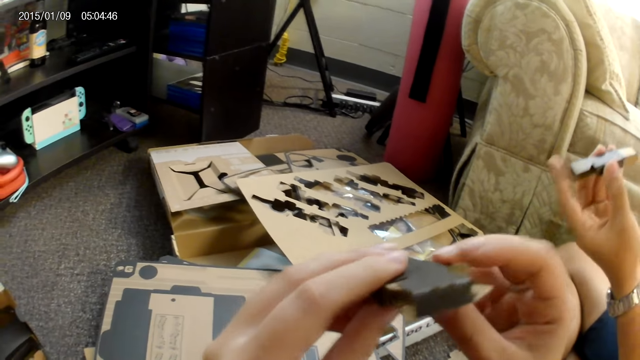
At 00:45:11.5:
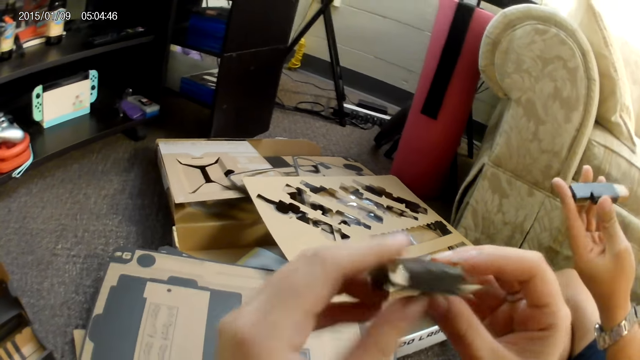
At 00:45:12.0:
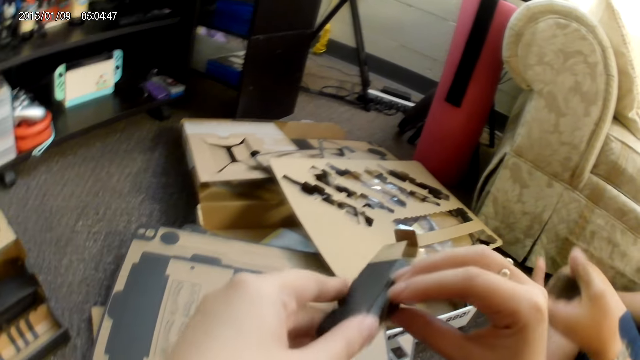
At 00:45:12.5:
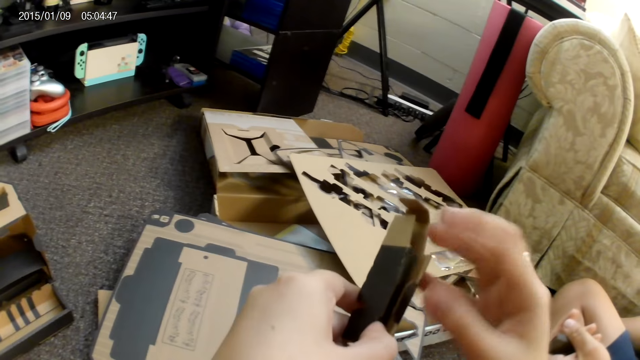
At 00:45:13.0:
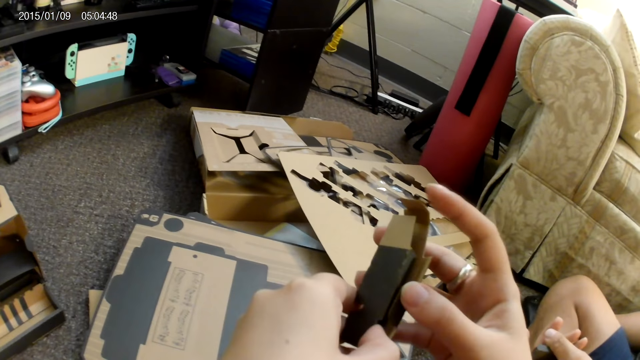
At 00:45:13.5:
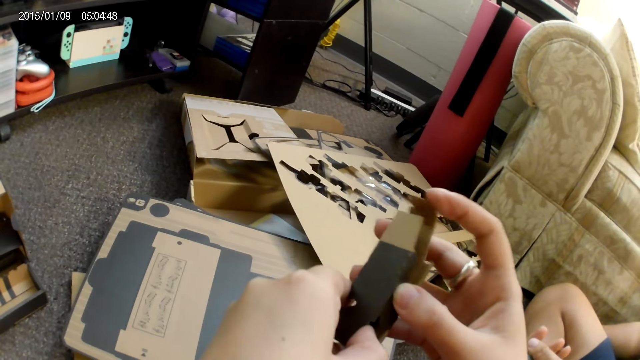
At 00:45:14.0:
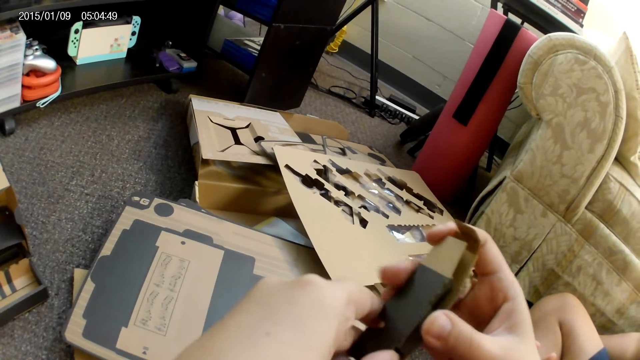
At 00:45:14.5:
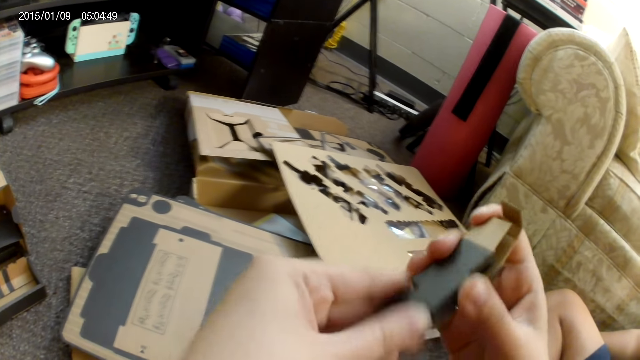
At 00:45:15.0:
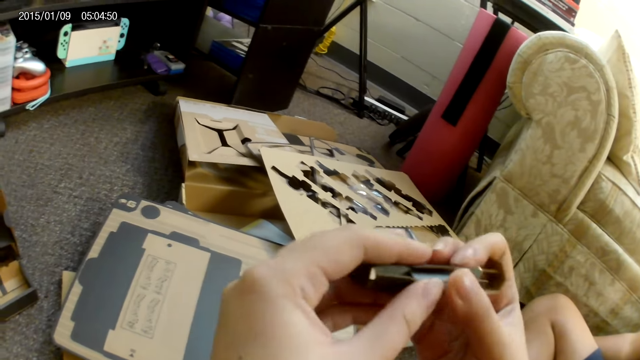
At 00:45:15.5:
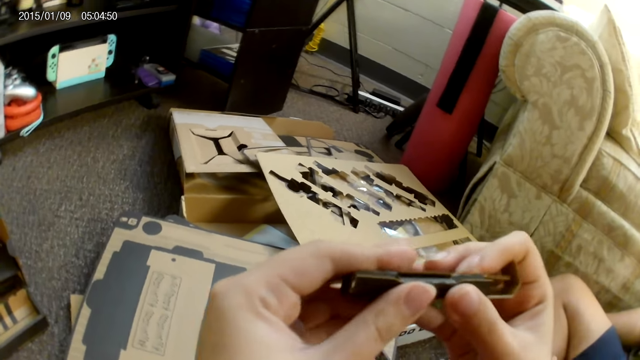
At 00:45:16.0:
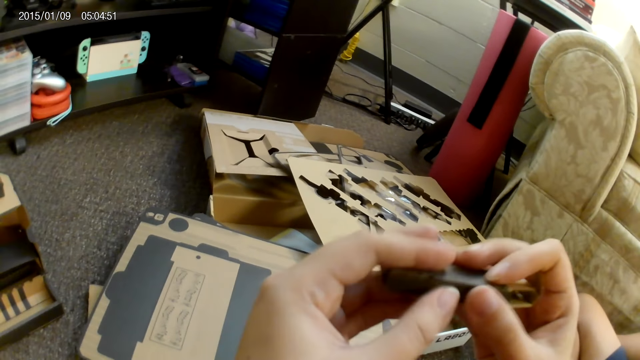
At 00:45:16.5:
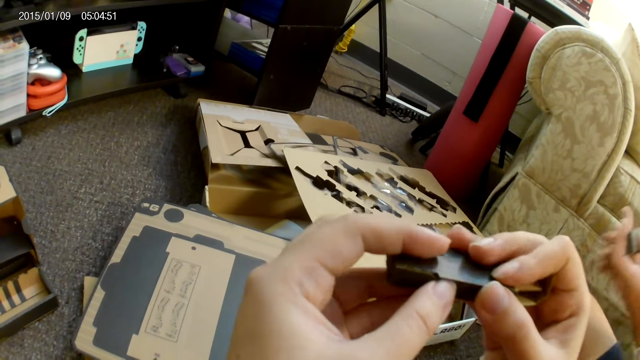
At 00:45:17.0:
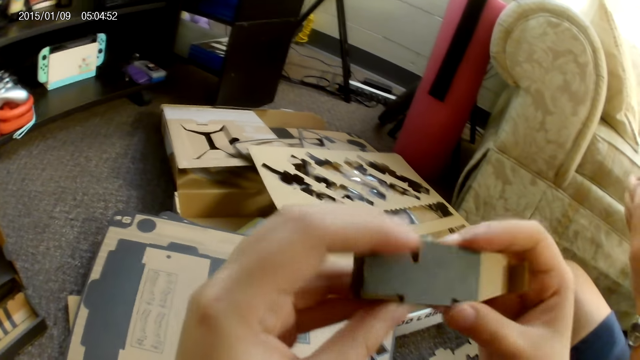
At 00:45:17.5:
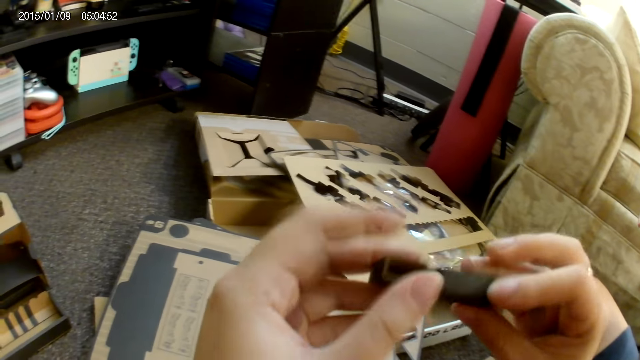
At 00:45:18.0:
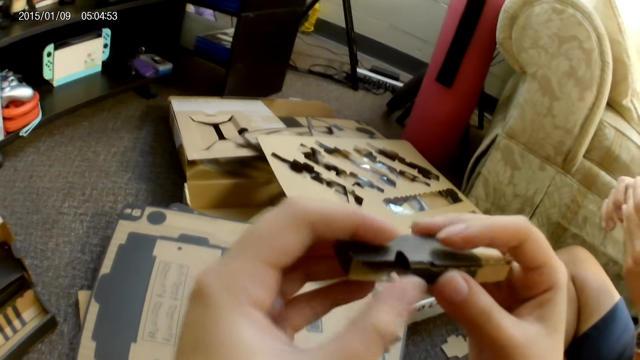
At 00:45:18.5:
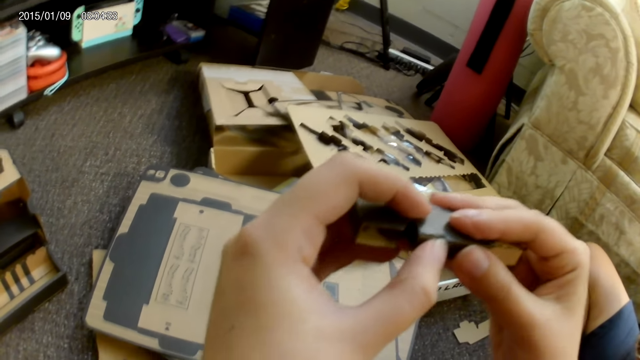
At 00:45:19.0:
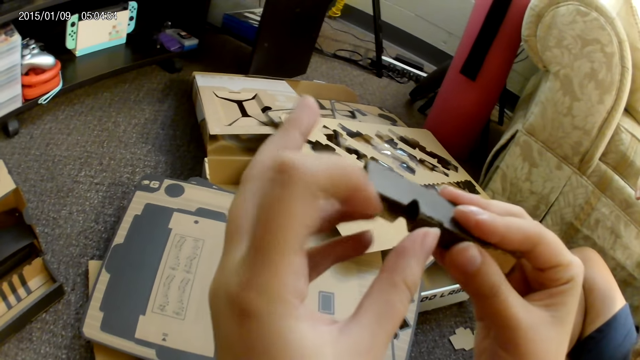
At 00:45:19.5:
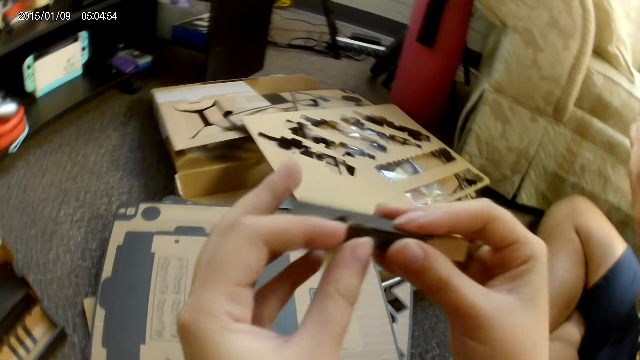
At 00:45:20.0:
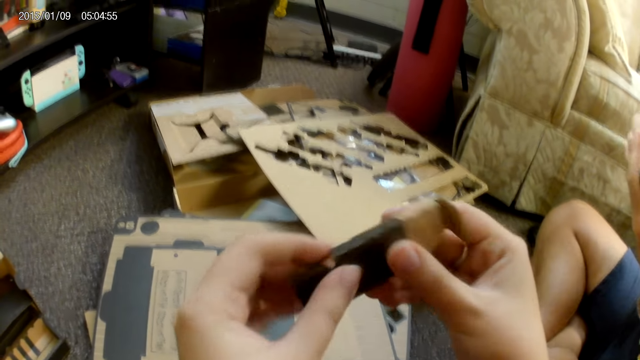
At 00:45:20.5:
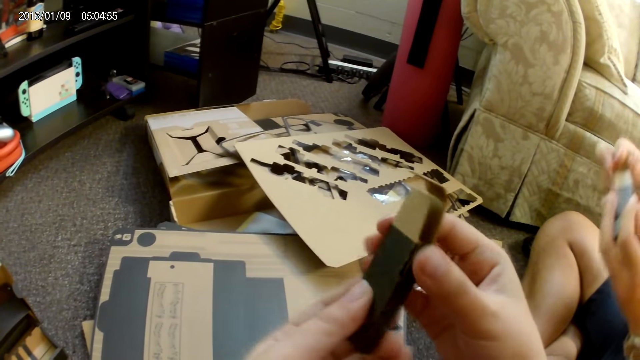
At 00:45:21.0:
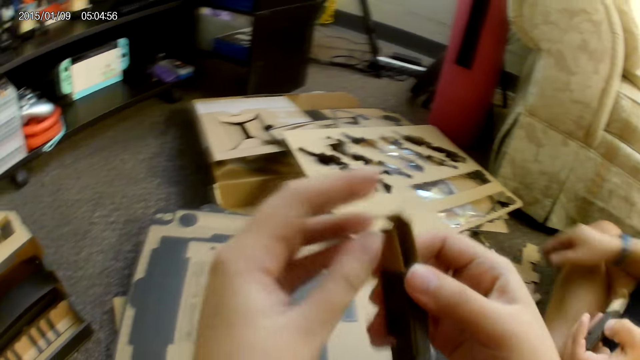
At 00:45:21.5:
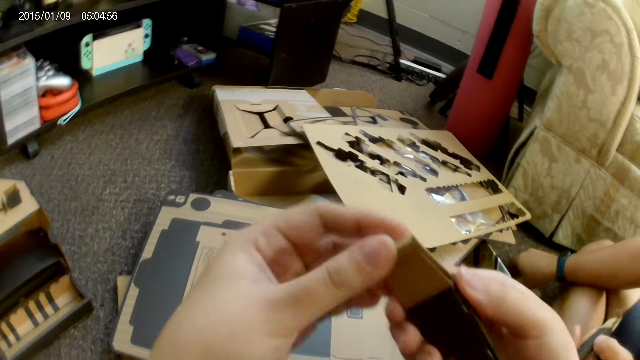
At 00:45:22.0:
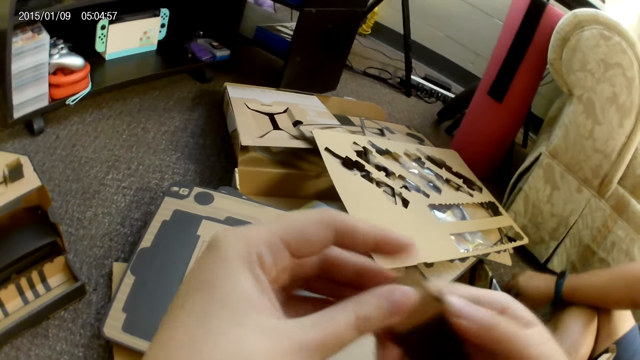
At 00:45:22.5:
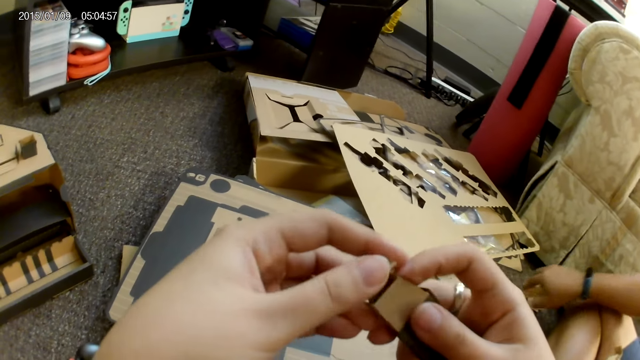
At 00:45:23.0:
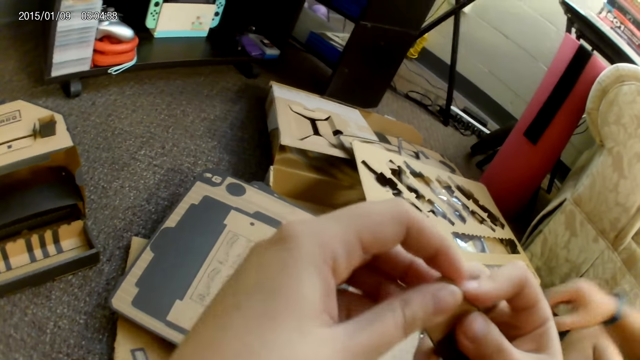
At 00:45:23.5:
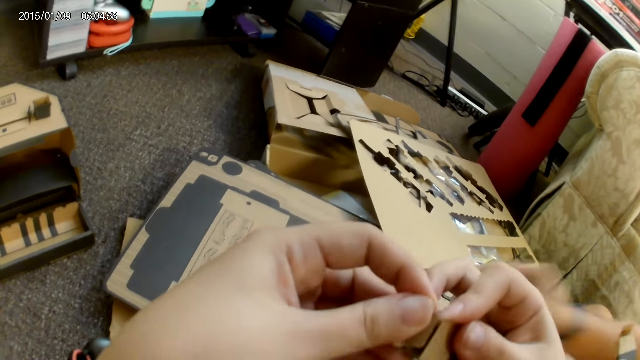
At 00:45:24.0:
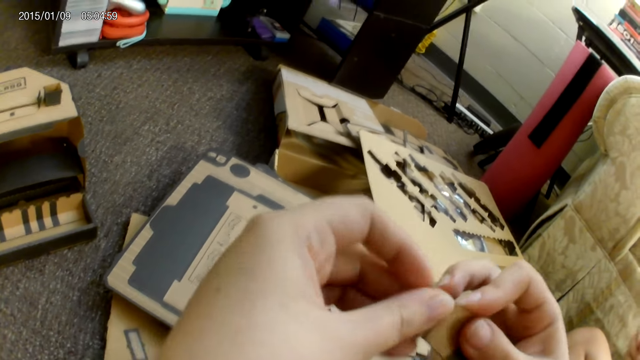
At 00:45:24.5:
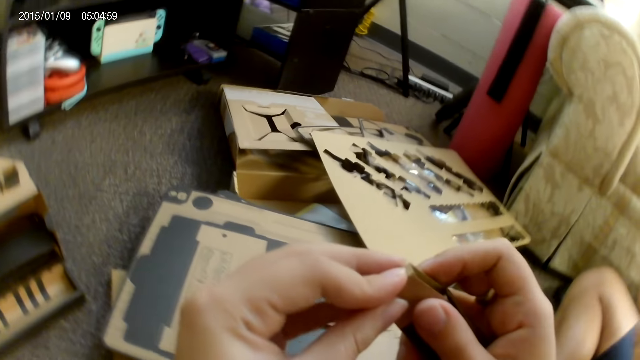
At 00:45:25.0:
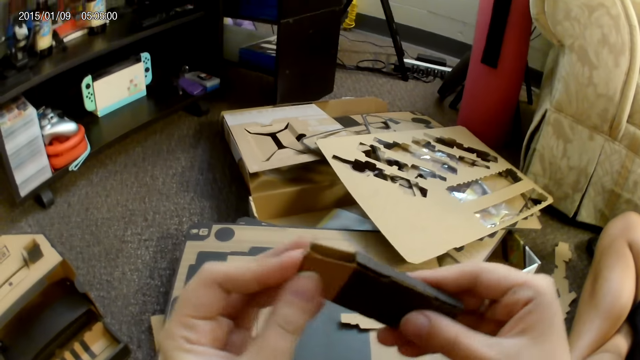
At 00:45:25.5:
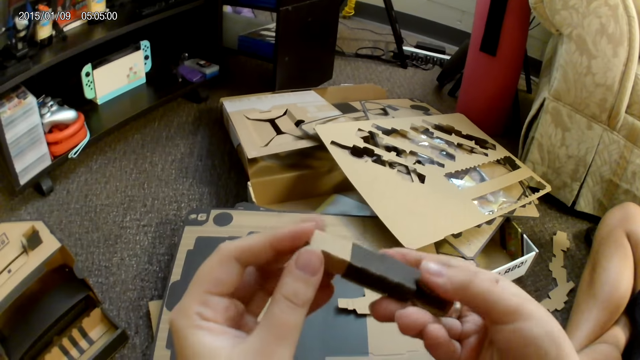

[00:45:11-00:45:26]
The camera wearer makes something with the box. A man raises a cardboard with his left hand. The man adjusts the cardboard with both hands, picks up the cardboard from the floor with his right hand and drops the cardboard on a stack of cardboard with his right hand.

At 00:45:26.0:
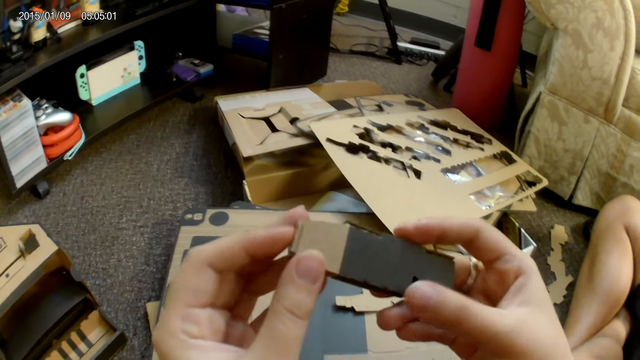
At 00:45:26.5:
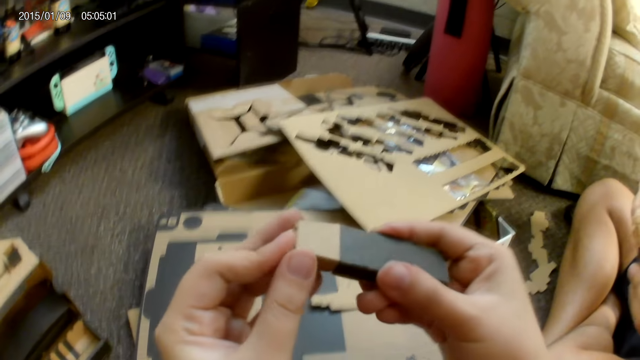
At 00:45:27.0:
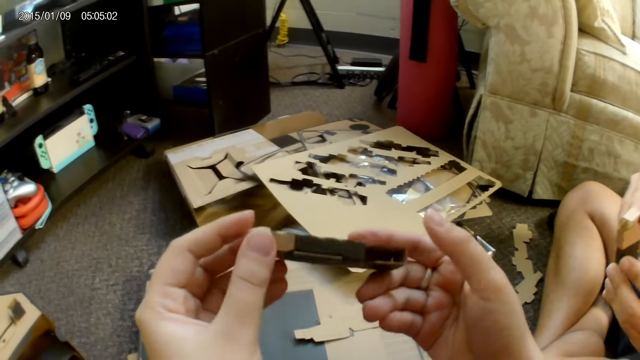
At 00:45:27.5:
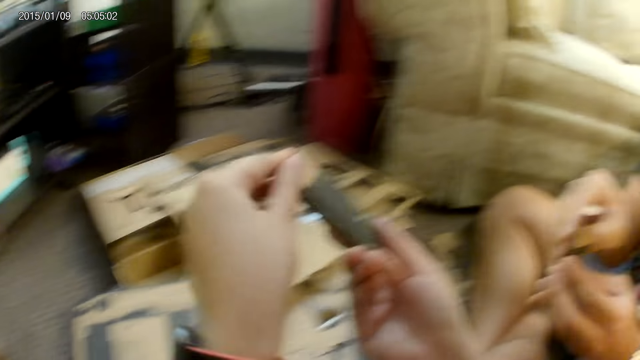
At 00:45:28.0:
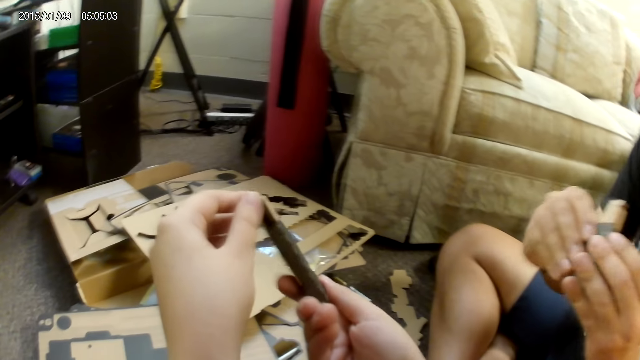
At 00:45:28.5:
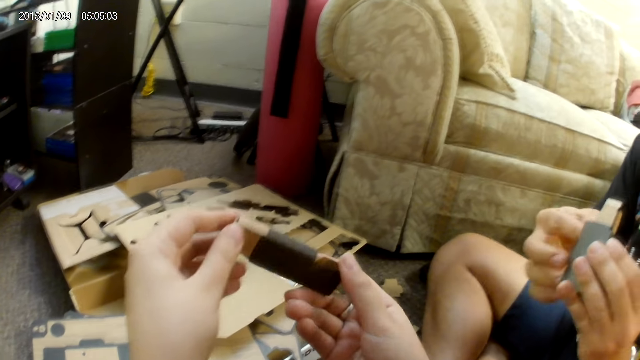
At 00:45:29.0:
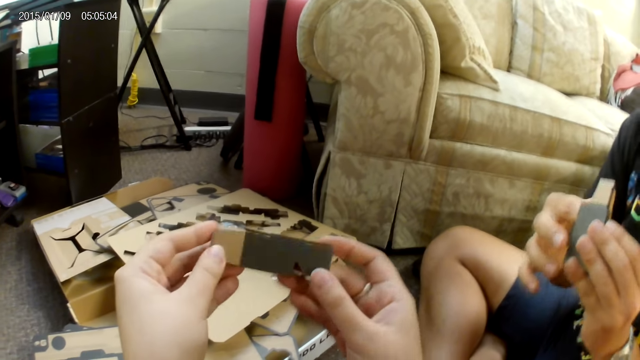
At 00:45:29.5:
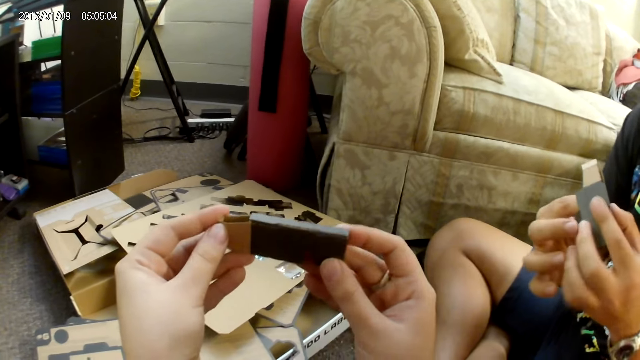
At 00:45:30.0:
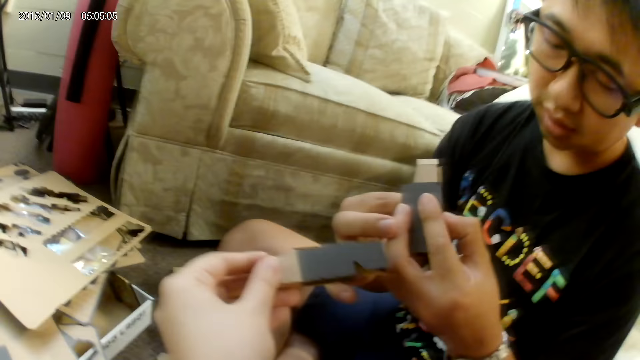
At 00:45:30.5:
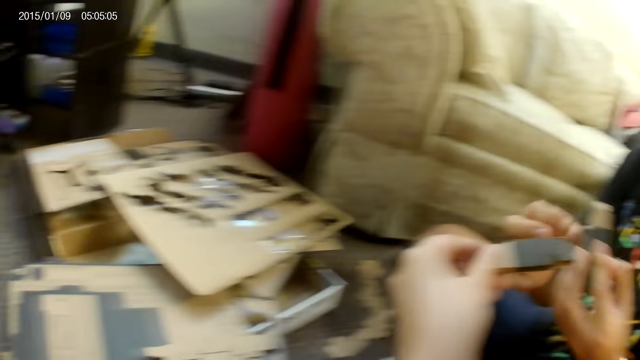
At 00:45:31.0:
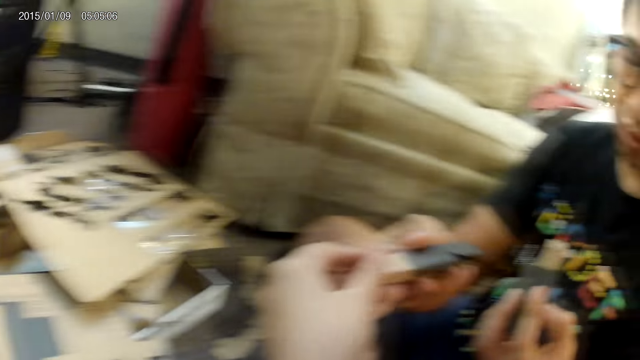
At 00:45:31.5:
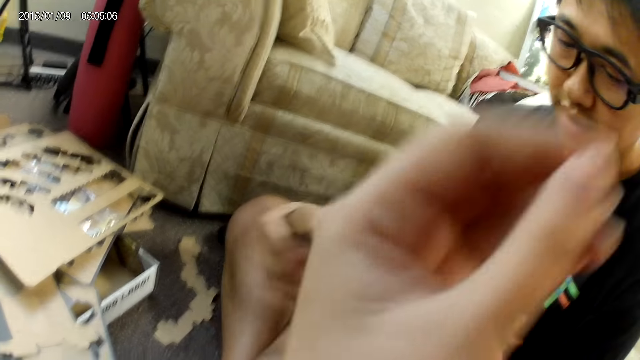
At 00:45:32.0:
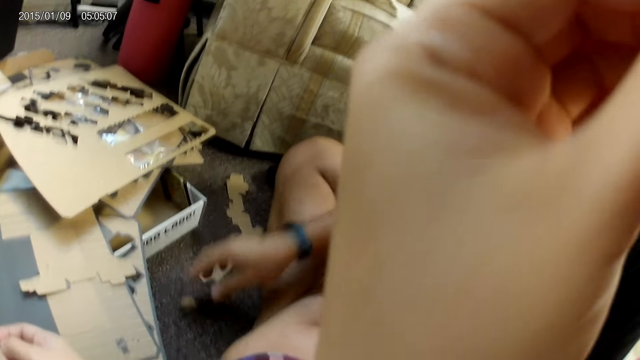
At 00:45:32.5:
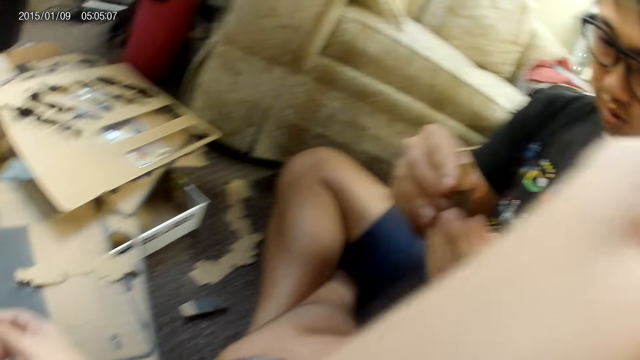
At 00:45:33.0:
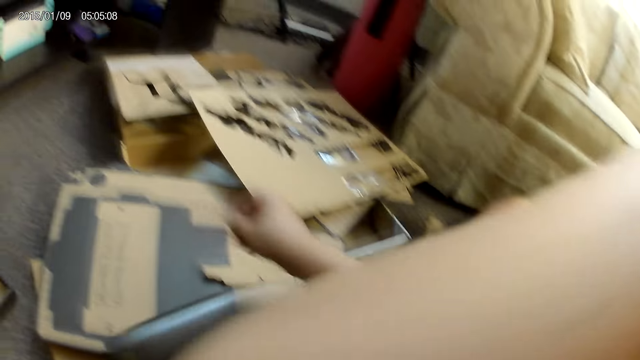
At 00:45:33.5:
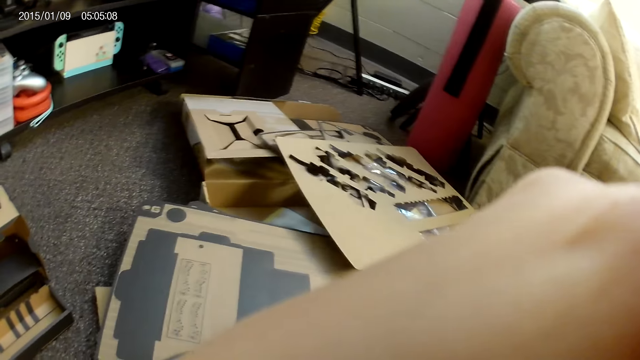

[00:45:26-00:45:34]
A man adjusts the cardboard with both hands. The camera wearer gives the man a folded cardboard with her left hand. She touches a camera on her head with her left hand. The man drops the cardboard on the floor with his right hand. The camera wearer touches the face area.
